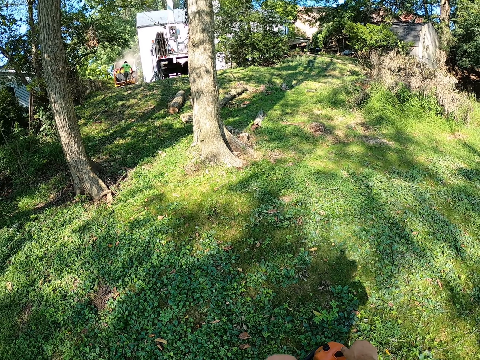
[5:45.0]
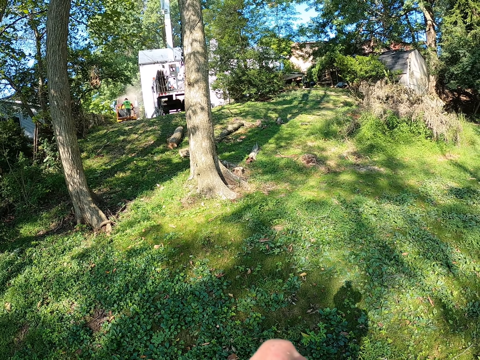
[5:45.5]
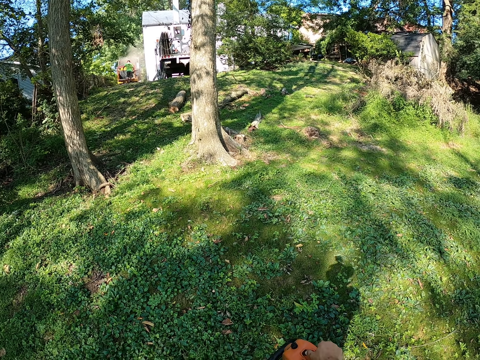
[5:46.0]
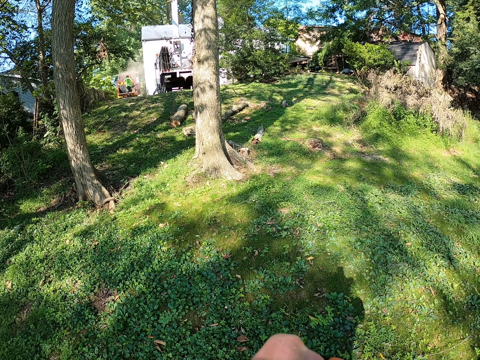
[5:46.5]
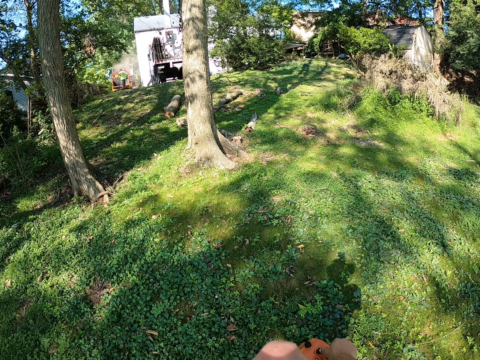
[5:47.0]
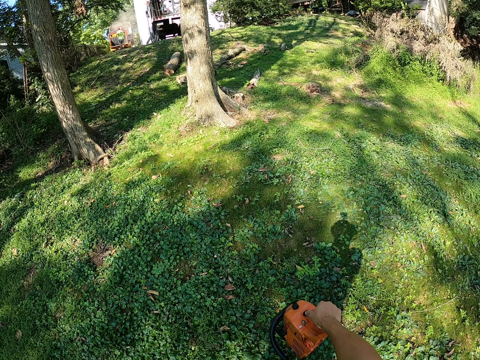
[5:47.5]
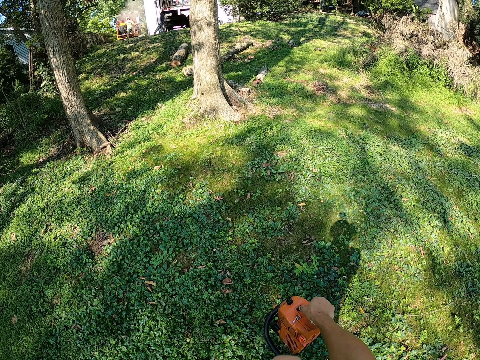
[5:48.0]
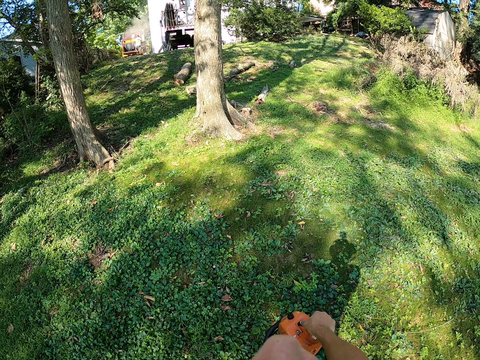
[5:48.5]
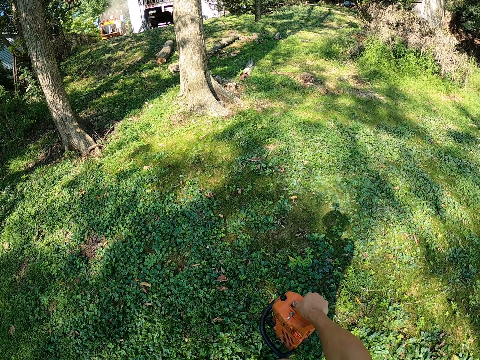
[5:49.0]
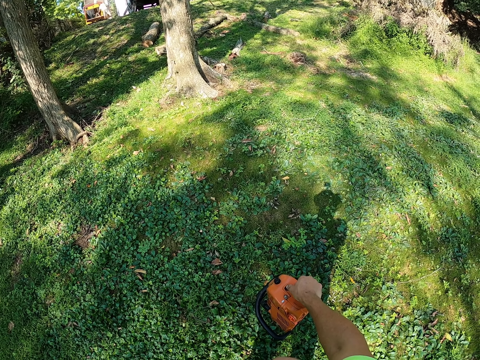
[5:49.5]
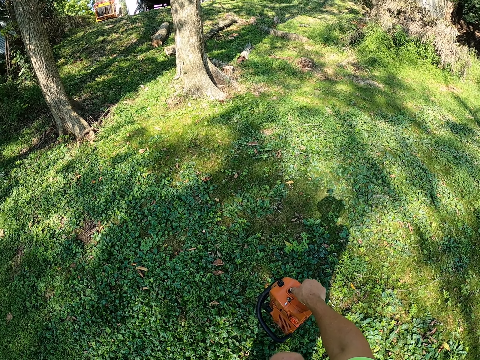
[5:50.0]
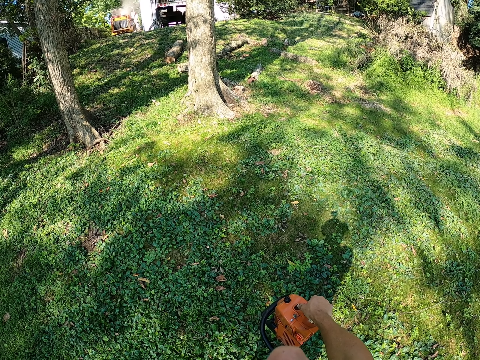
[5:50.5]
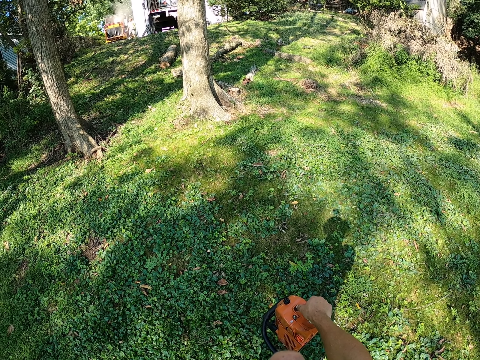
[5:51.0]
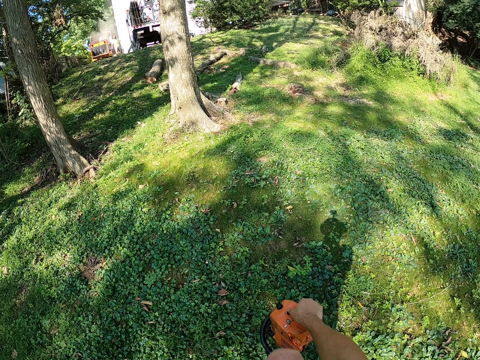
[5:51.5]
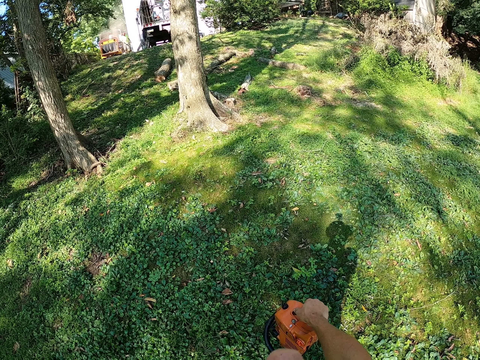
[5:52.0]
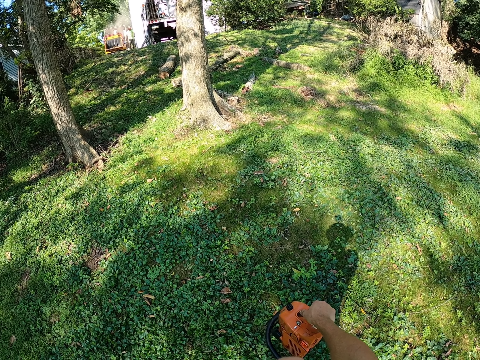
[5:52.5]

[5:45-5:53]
The camera wearer holds the chainsaw with his right hand.

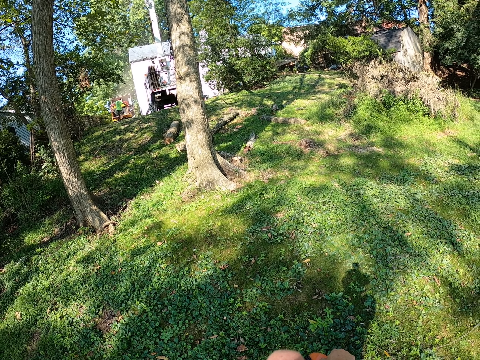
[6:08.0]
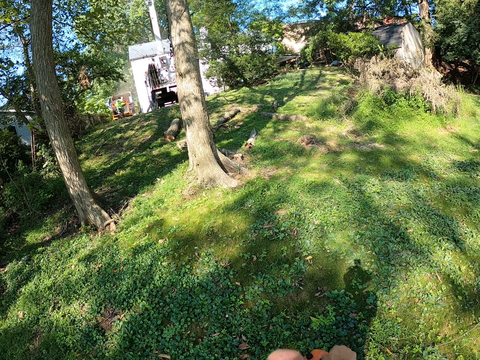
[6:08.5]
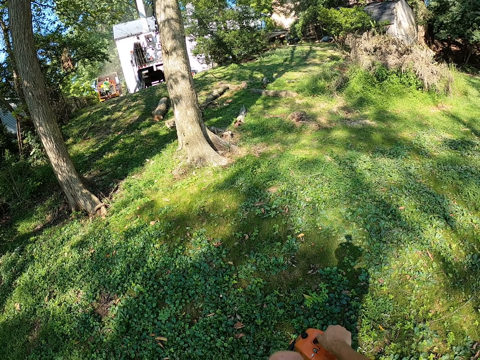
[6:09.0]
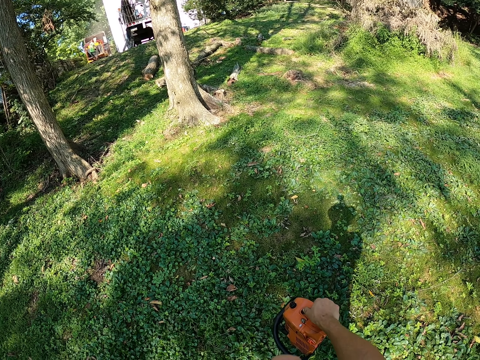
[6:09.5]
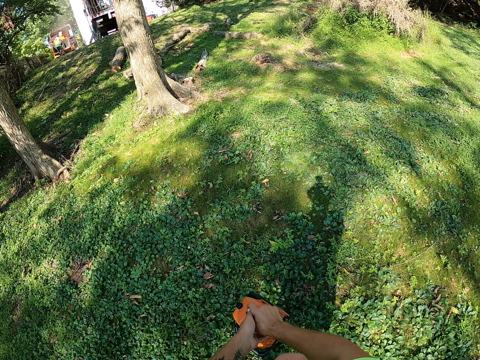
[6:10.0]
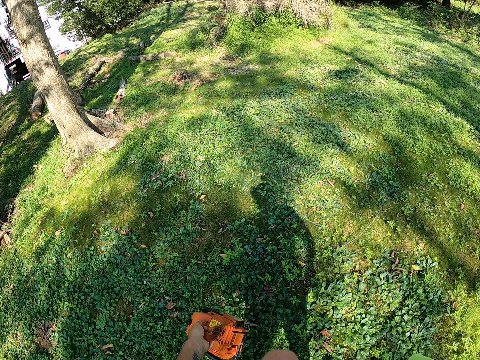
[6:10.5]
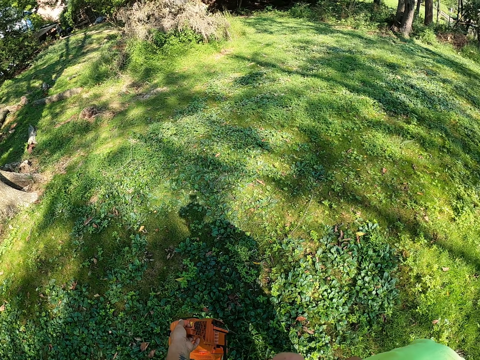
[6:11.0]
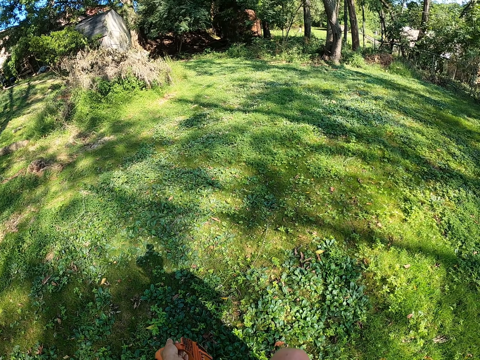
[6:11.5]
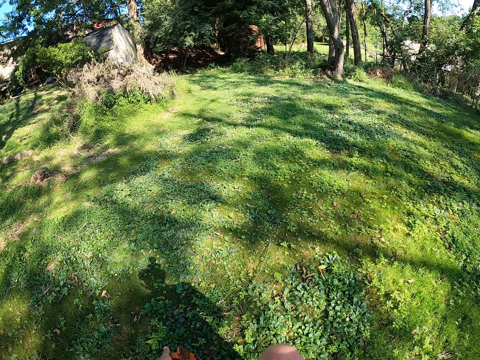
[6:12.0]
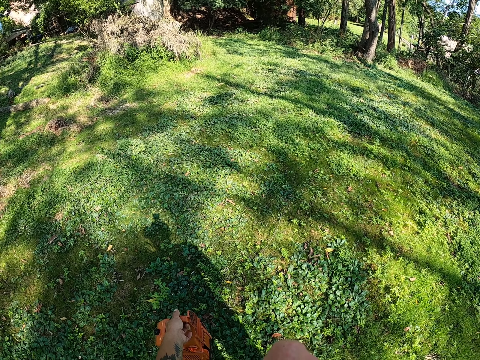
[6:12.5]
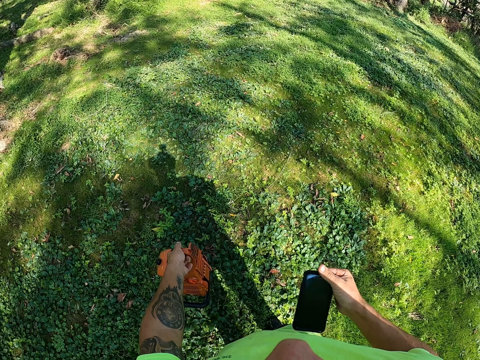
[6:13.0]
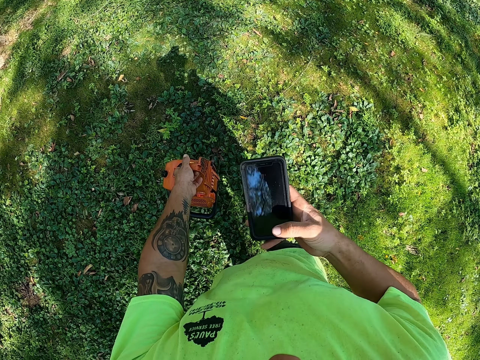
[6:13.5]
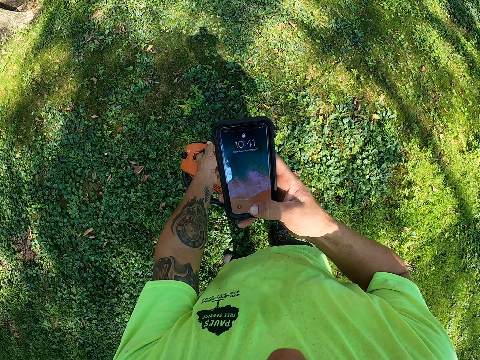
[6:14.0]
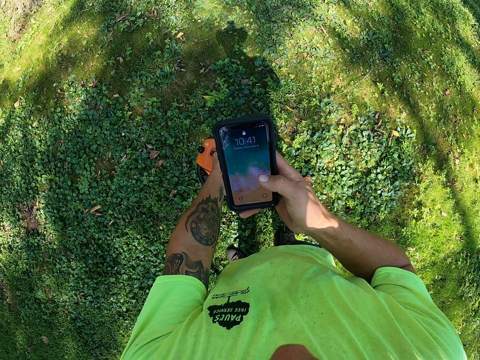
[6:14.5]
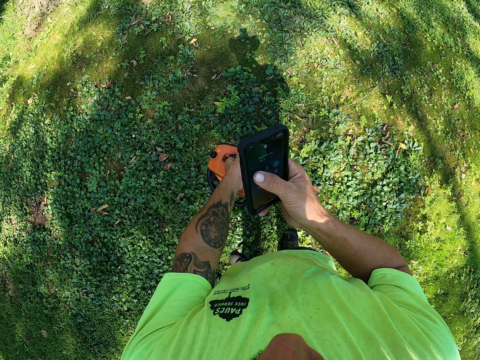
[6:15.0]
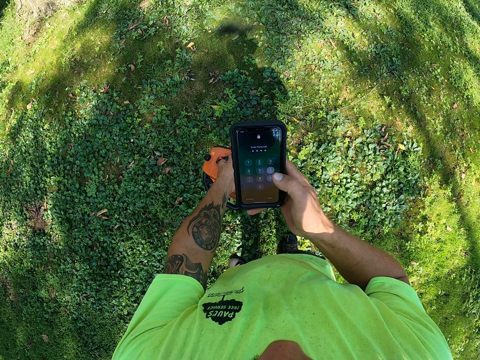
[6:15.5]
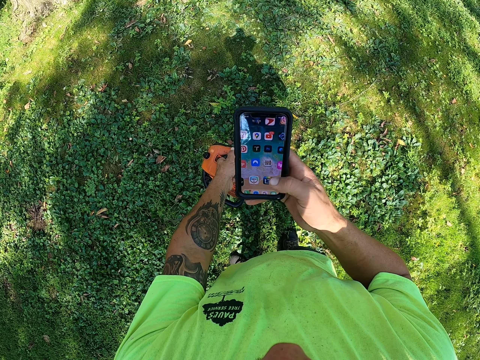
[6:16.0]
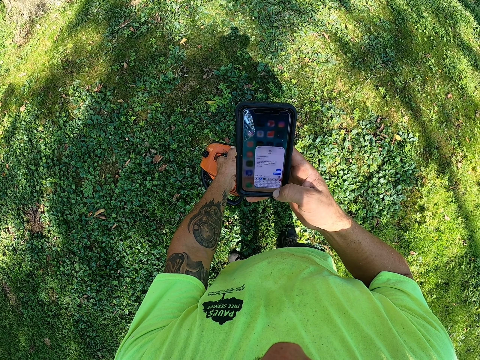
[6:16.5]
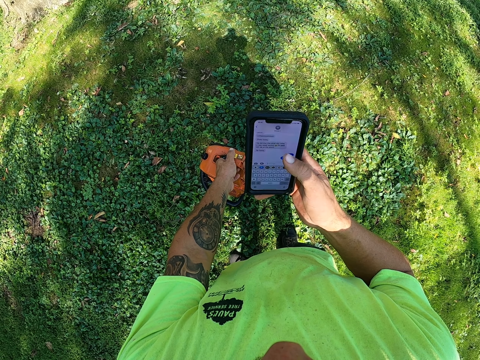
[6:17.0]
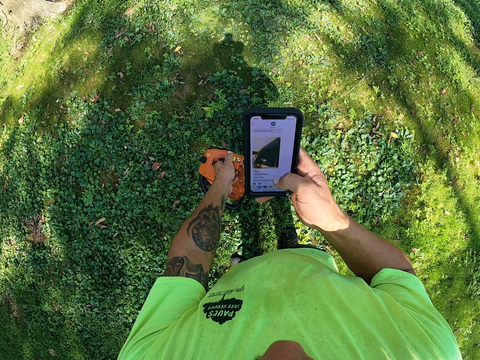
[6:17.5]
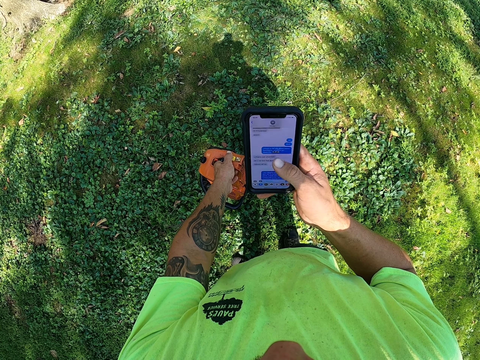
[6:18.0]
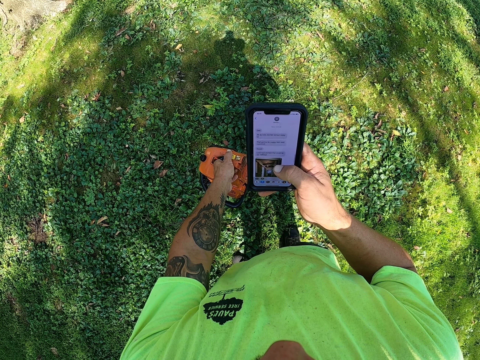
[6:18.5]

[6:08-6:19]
The camera wearer passes the chainsaw from his right hand to his left hand. He holds the power saw with his left hand. He holds a phone with his right hand. He operates the phone with his right hand. He checks his phone.

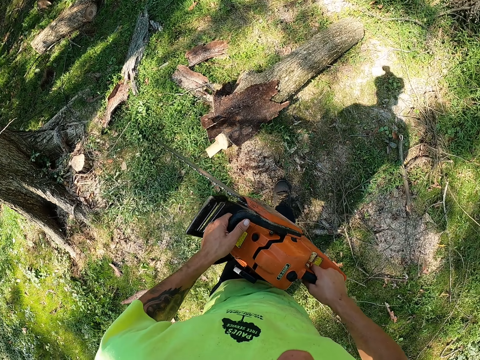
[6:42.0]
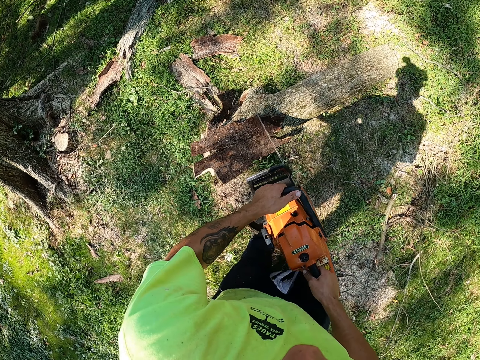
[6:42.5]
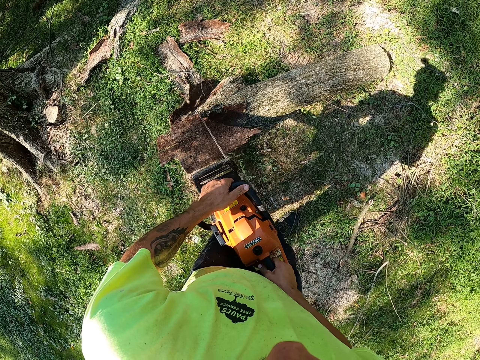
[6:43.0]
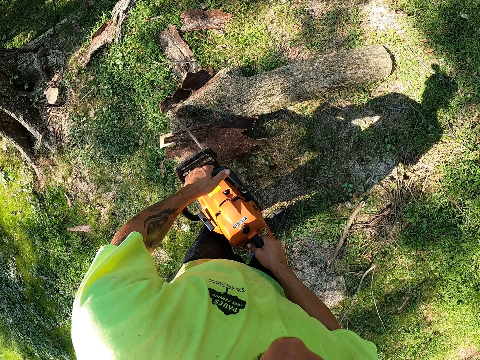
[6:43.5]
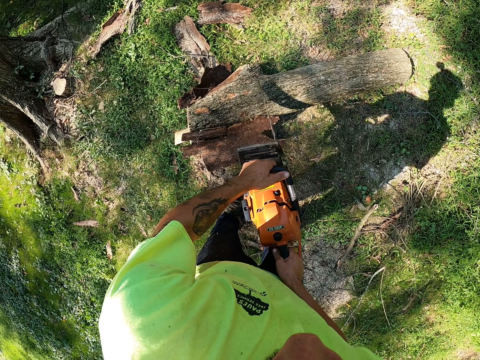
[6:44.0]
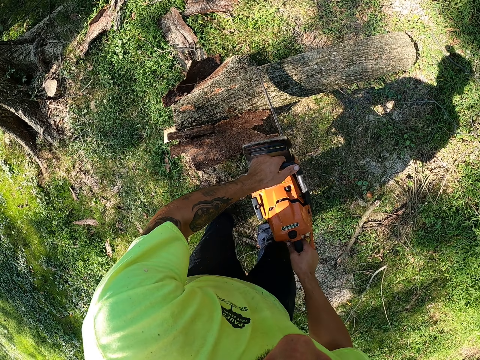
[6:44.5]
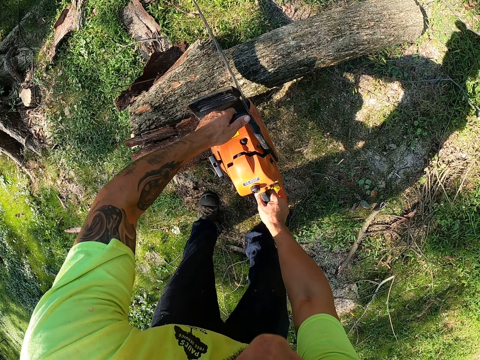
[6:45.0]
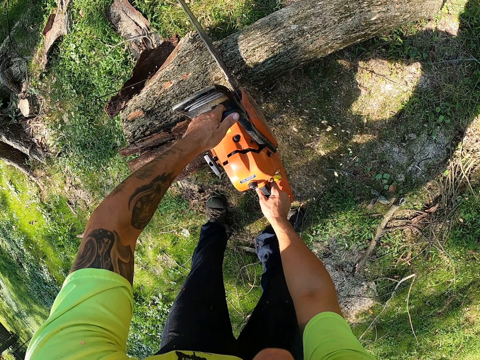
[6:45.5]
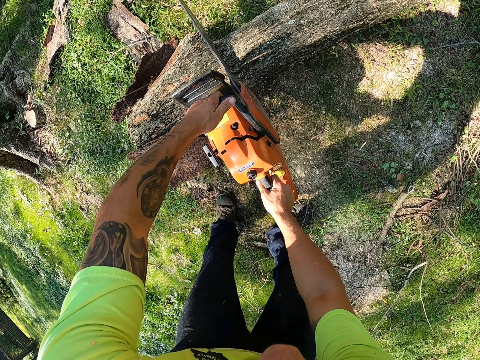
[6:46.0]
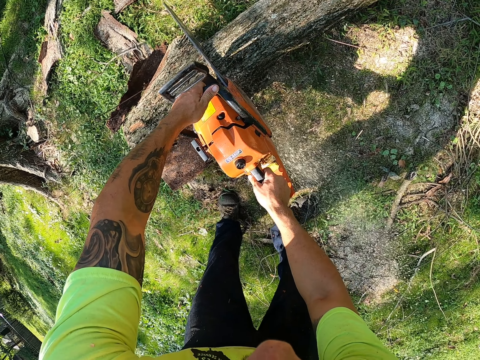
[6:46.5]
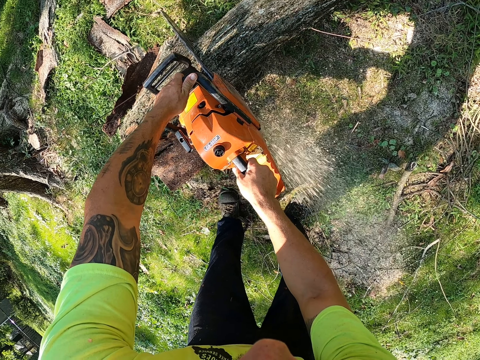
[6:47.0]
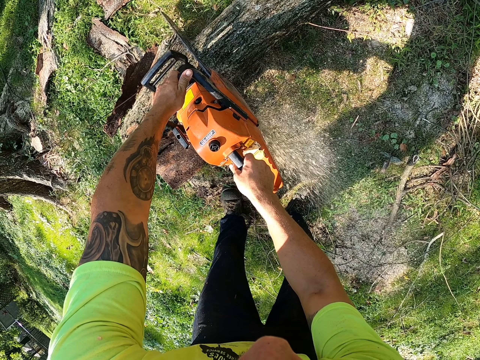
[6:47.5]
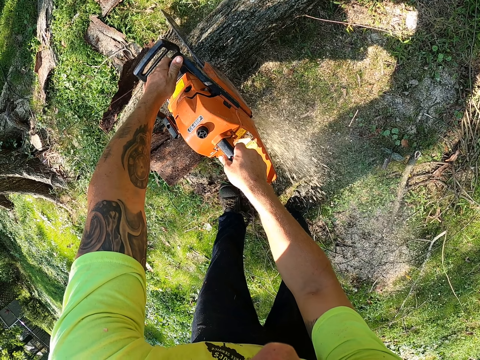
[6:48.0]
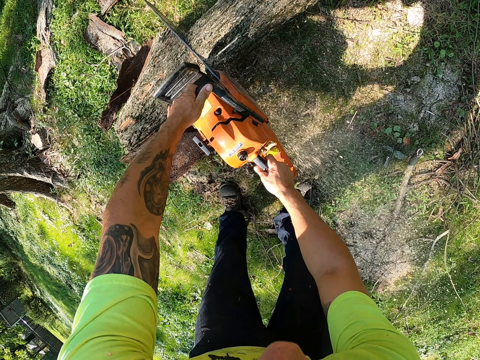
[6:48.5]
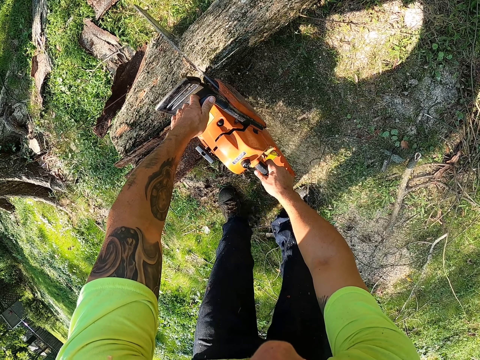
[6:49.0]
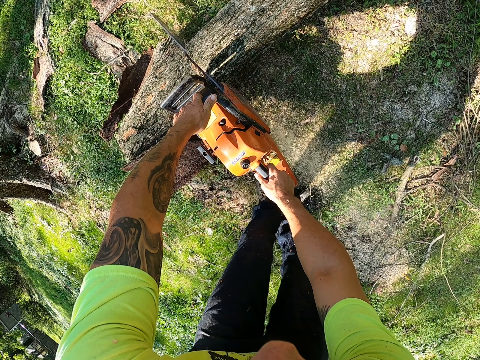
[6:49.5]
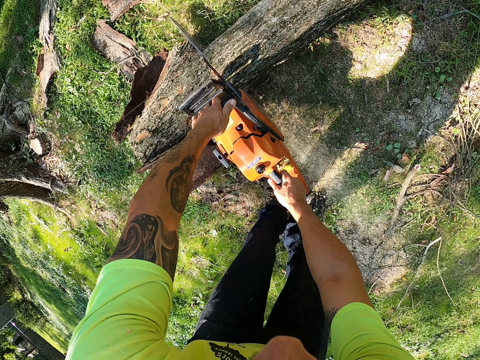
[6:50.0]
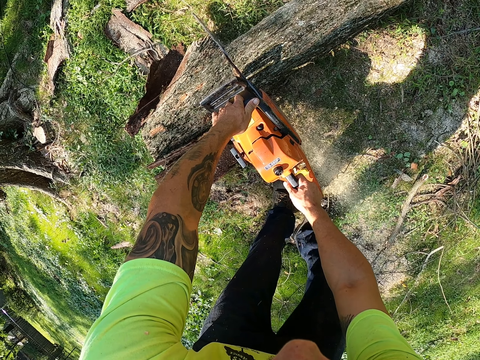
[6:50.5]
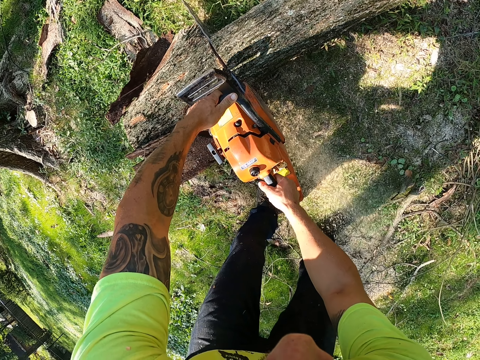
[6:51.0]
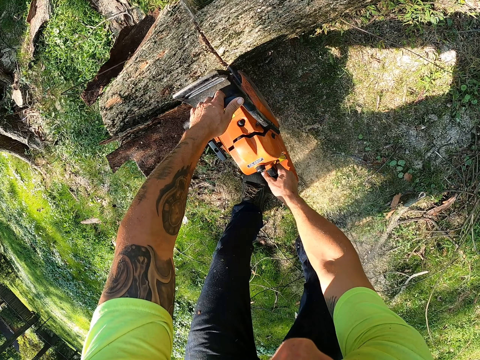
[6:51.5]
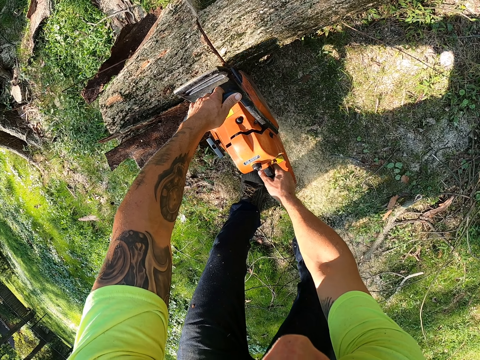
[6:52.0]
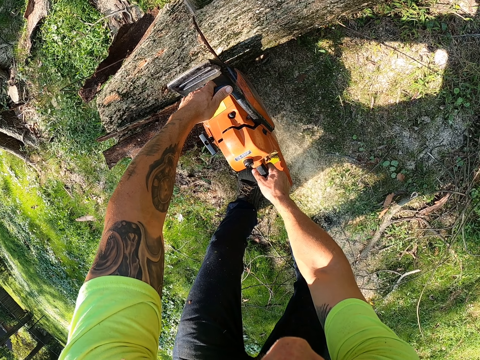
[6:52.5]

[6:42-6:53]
The camera wearer cuts a log of wood on the ground with the chainsaw in his hands.
